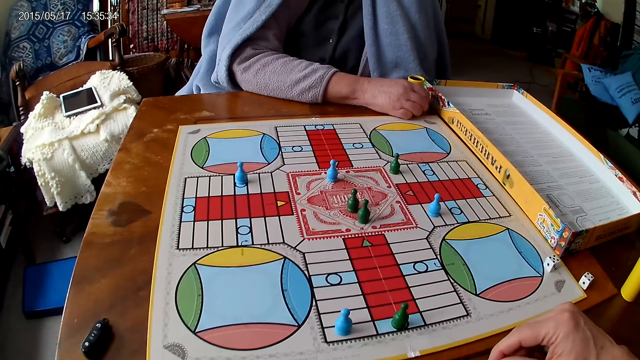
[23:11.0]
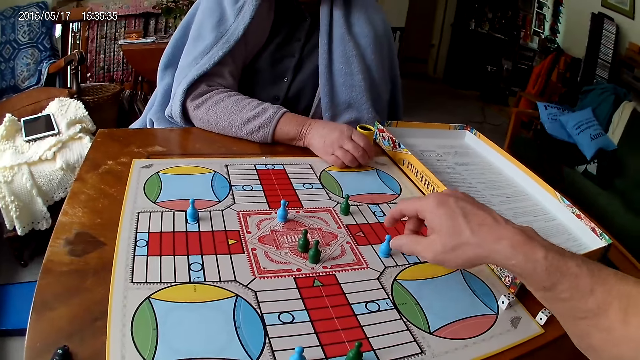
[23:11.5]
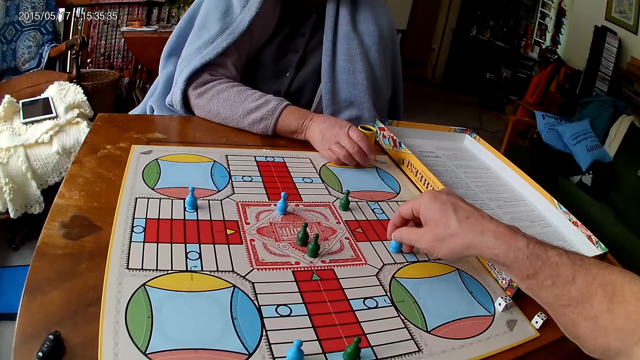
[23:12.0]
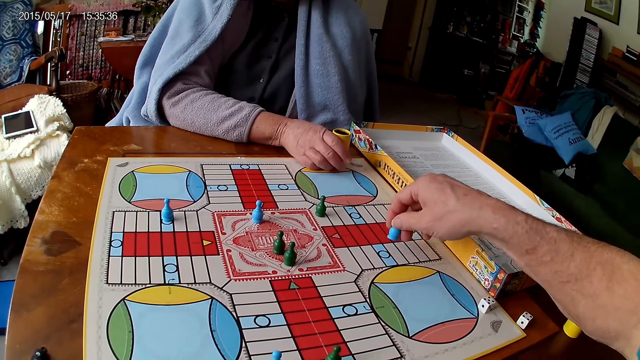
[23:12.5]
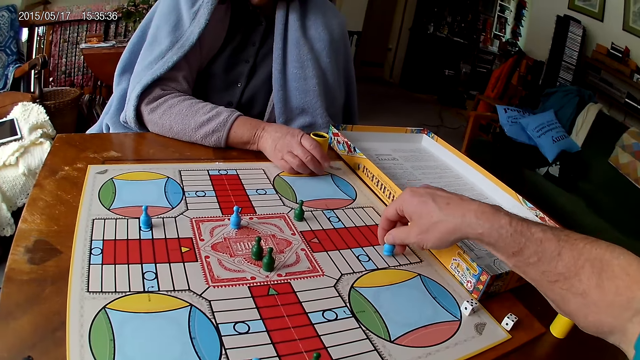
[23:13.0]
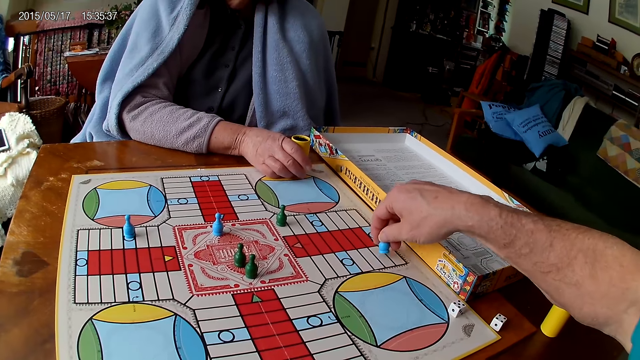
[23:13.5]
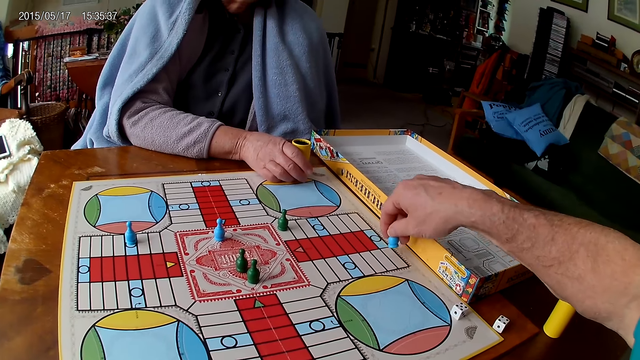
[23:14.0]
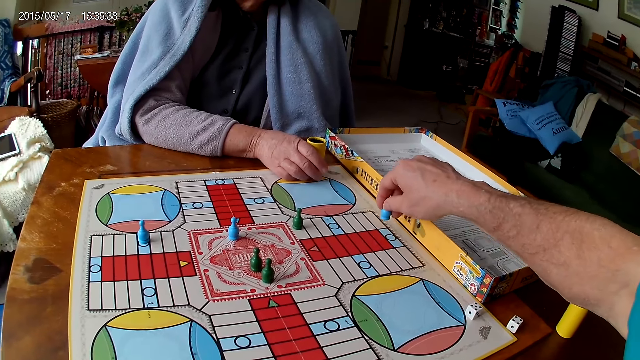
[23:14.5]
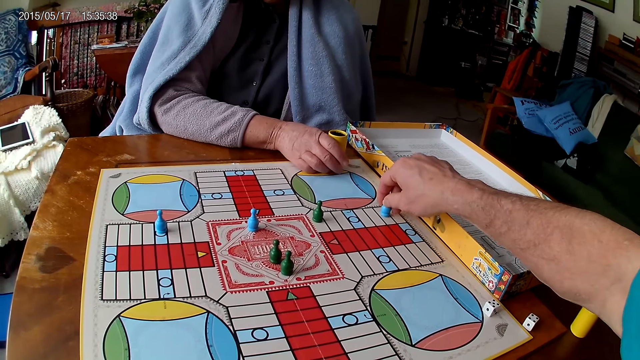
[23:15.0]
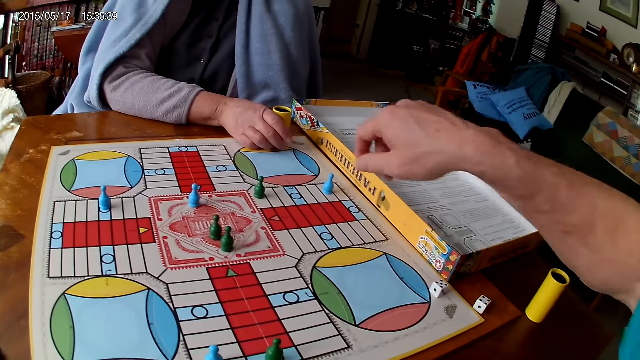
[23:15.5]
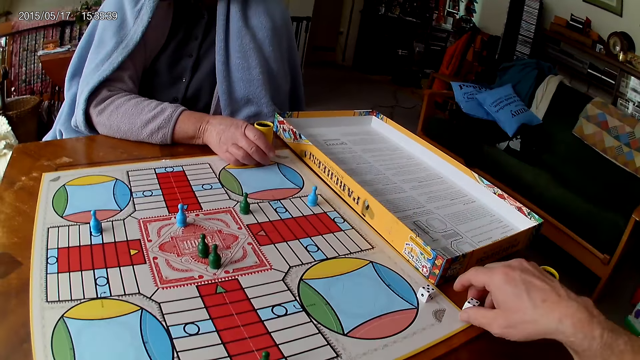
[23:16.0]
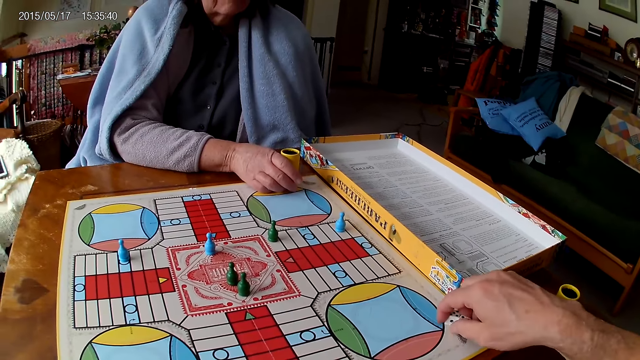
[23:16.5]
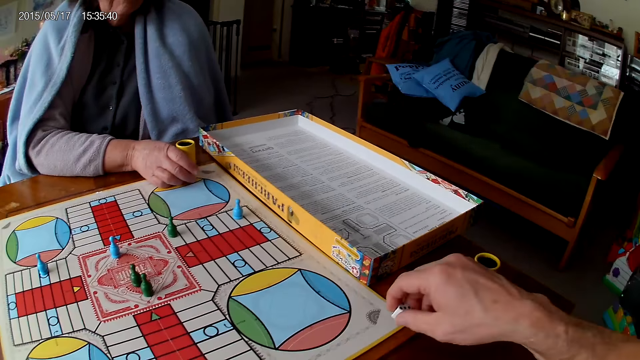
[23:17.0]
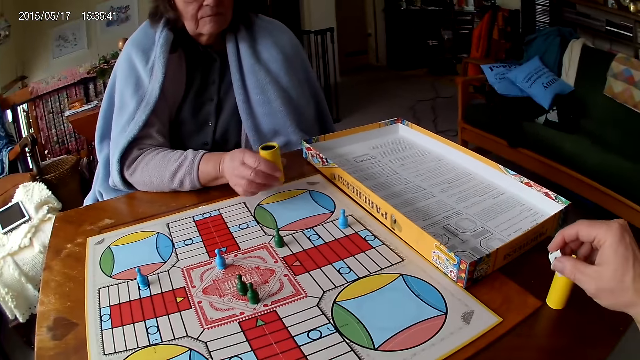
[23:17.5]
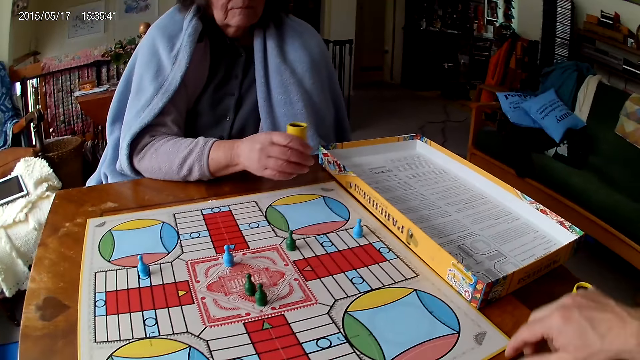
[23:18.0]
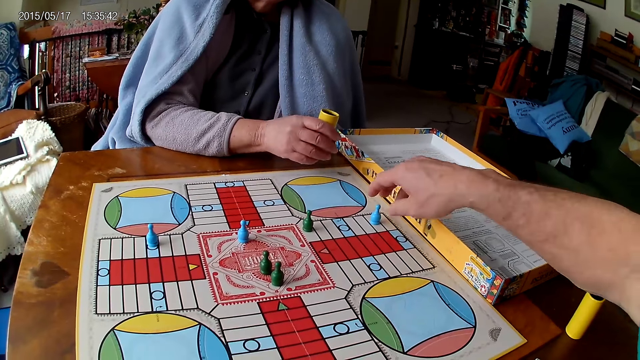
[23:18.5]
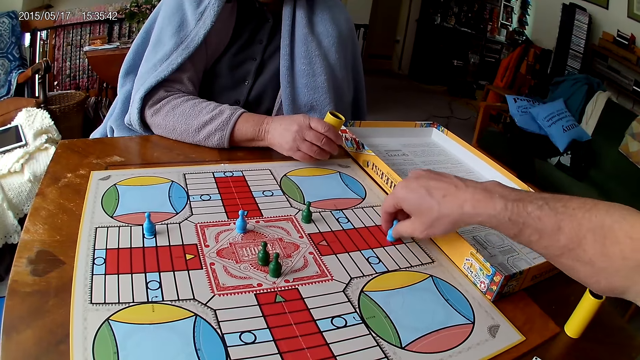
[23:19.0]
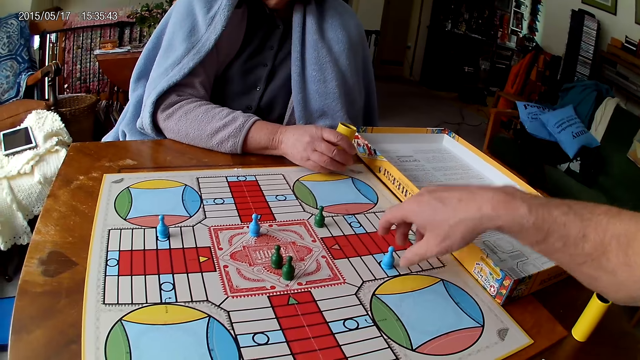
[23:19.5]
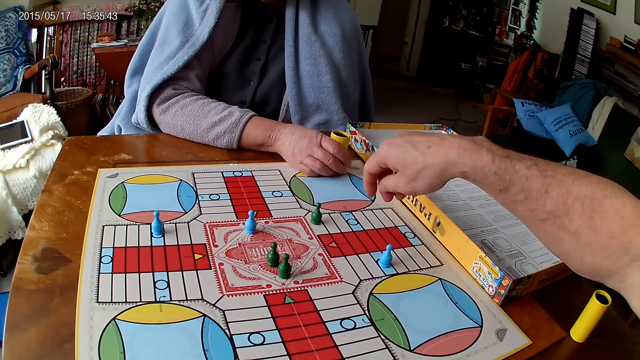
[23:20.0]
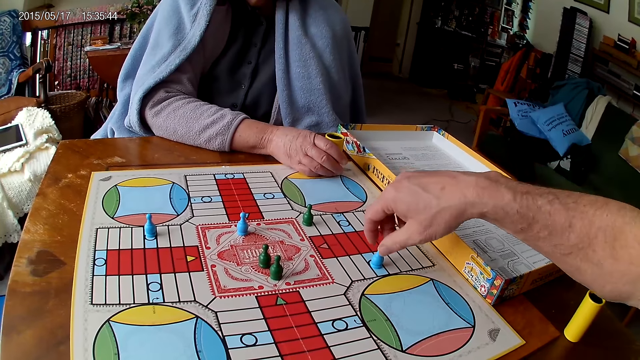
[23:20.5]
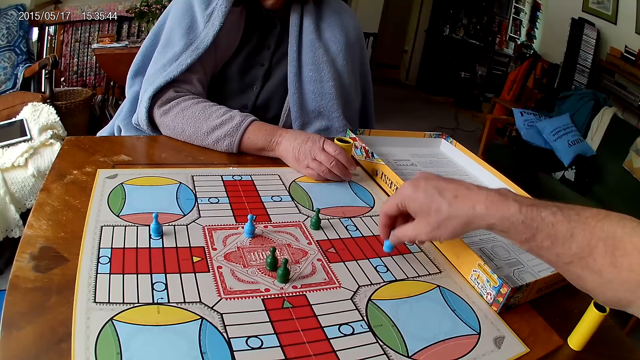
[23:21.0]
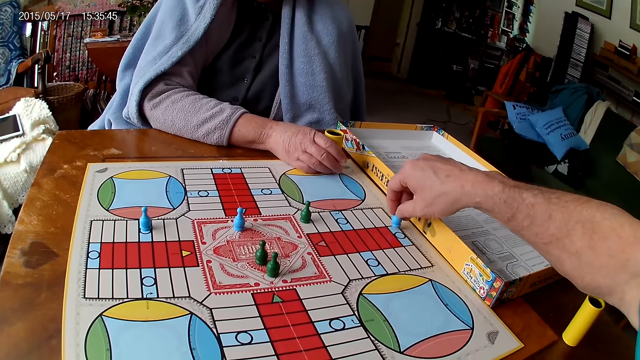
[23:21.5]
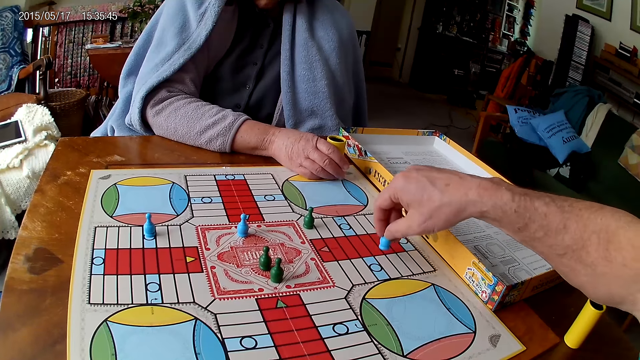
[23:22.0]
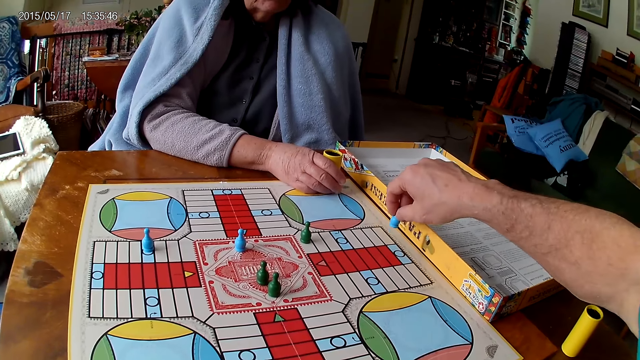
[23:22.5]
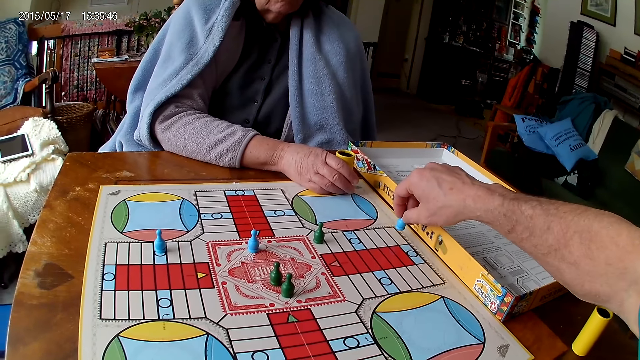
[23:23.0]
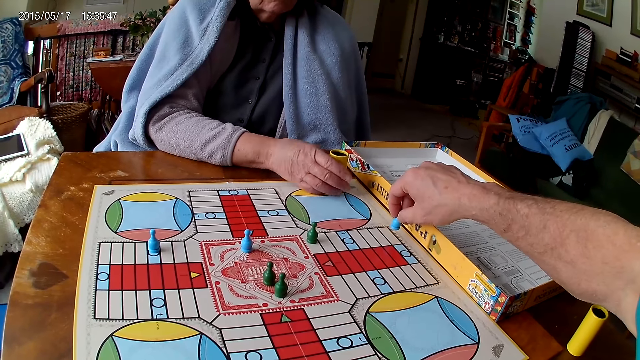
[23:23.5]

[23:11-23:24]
A woman moves her container on the Ludo board with her right hand. The camera wearer moves a piece on the Ludo board with his right hand. He plays Ludo. He picks his dice from the Ludo board with his right hand. He drops a piece of his die into his container. He drops a piece of his die on the table. He interacts with the woman. He plays Ludo. He moves a piece on the Ludo board with his right hand. He moves the piece on the Ludo board with his right hand.

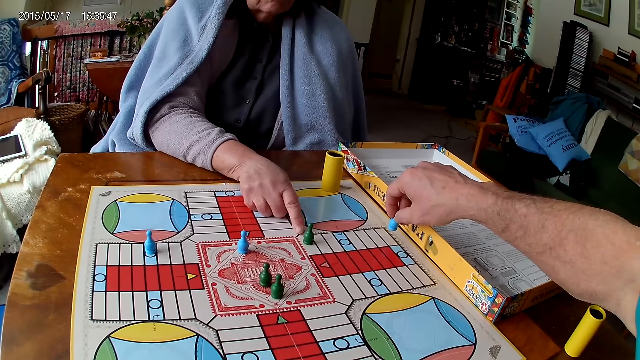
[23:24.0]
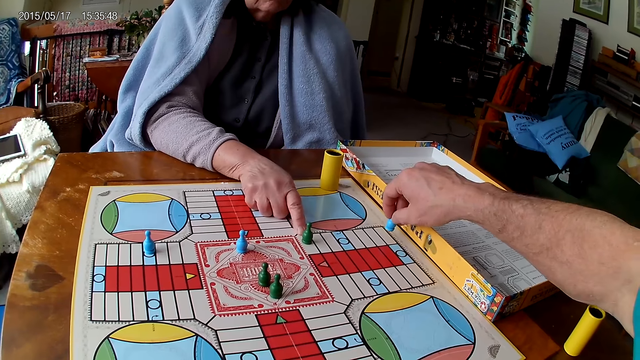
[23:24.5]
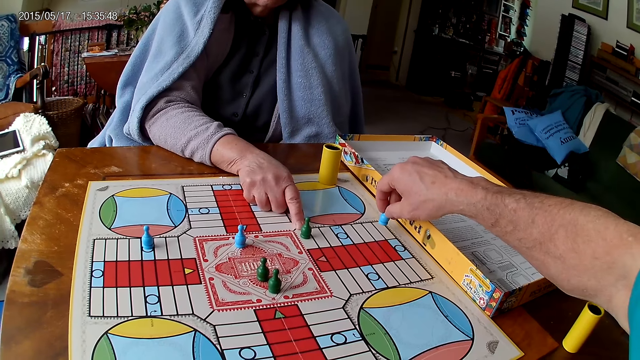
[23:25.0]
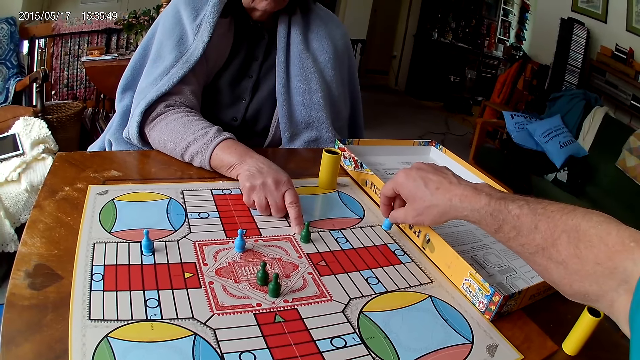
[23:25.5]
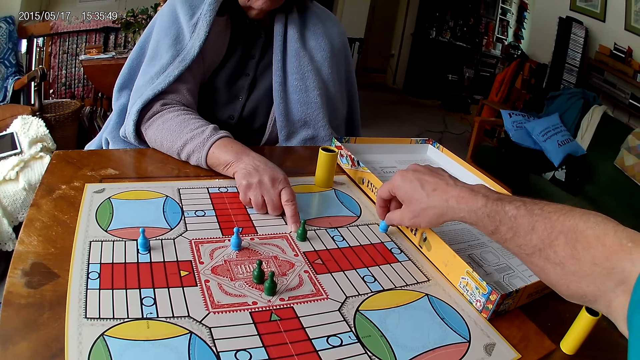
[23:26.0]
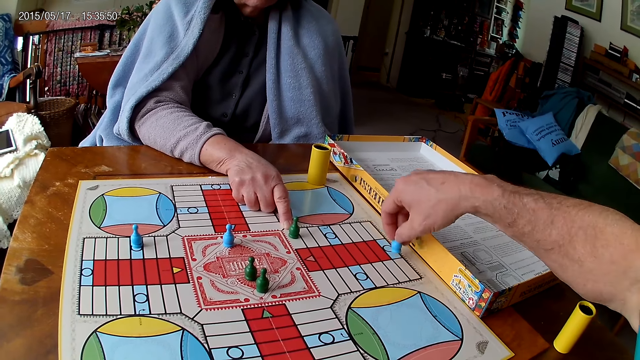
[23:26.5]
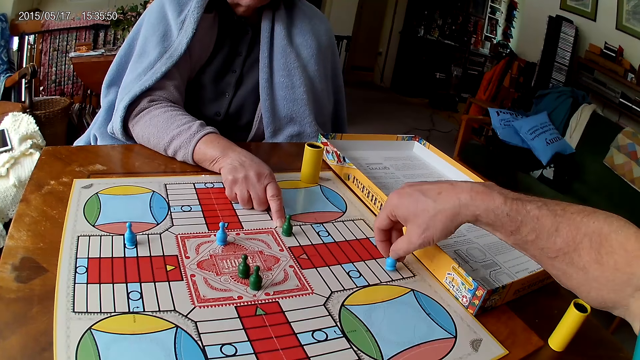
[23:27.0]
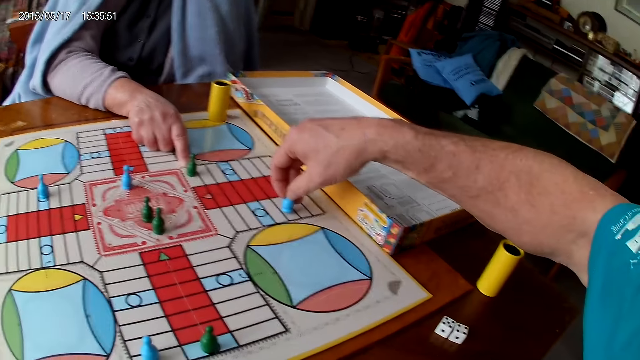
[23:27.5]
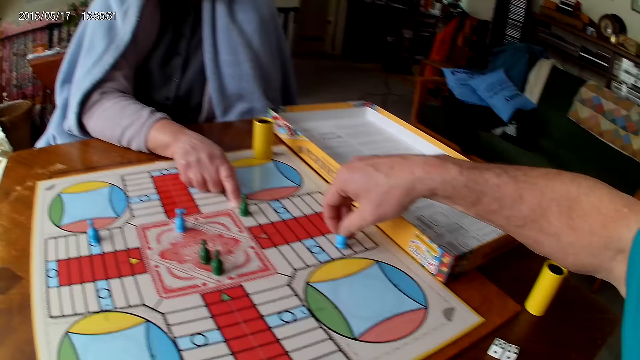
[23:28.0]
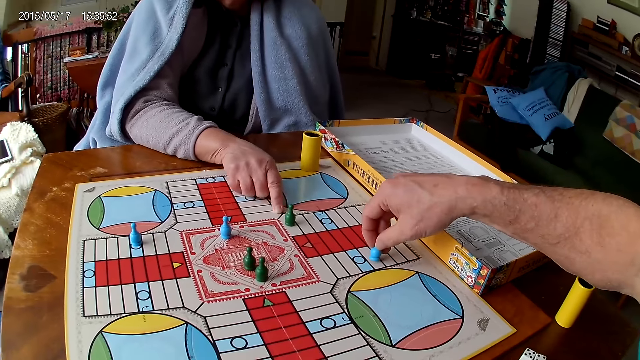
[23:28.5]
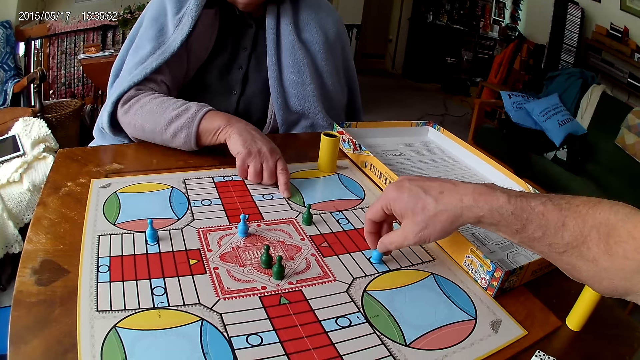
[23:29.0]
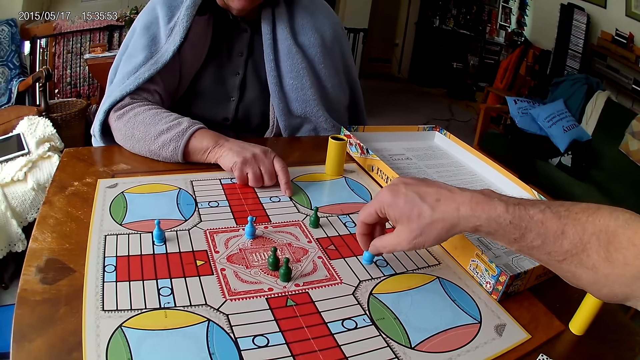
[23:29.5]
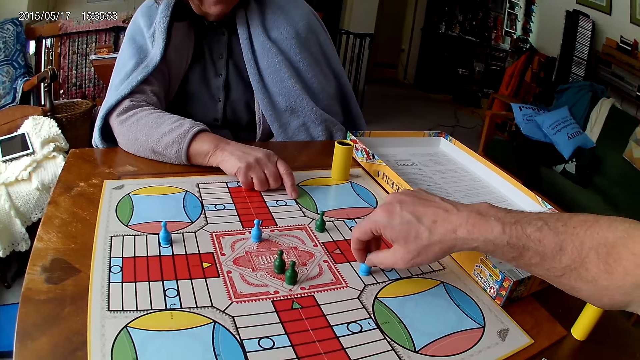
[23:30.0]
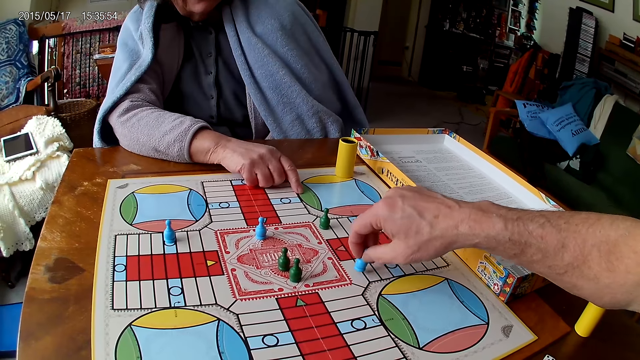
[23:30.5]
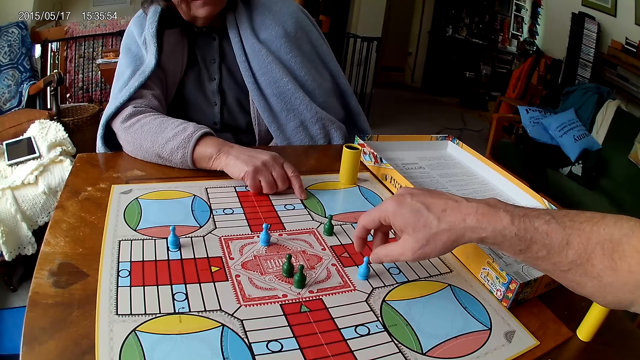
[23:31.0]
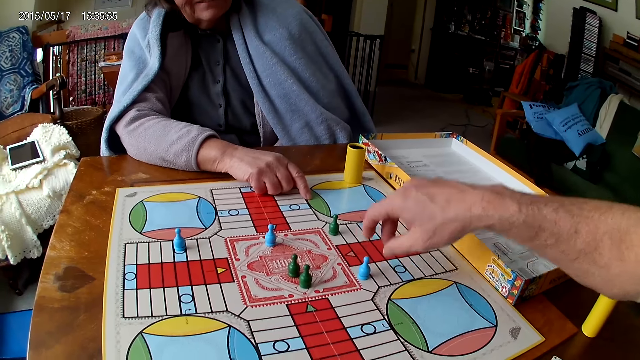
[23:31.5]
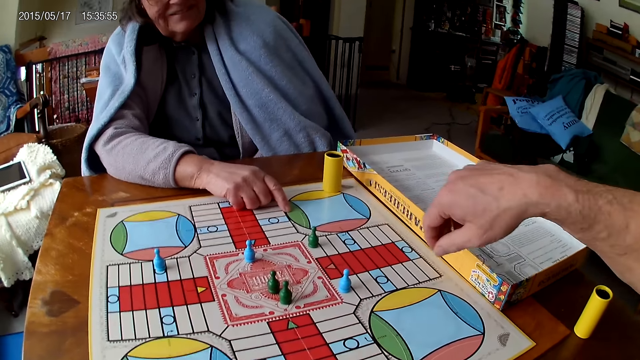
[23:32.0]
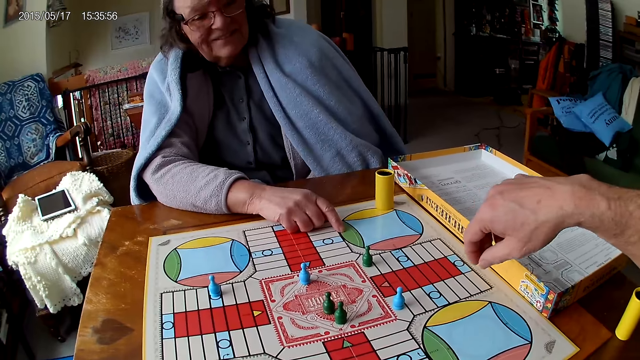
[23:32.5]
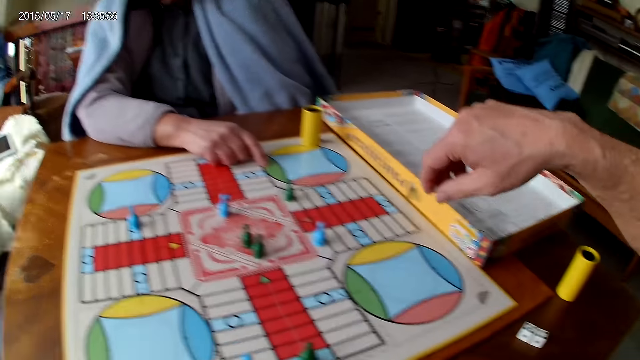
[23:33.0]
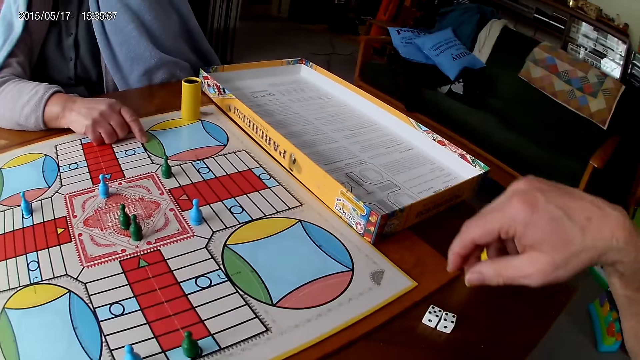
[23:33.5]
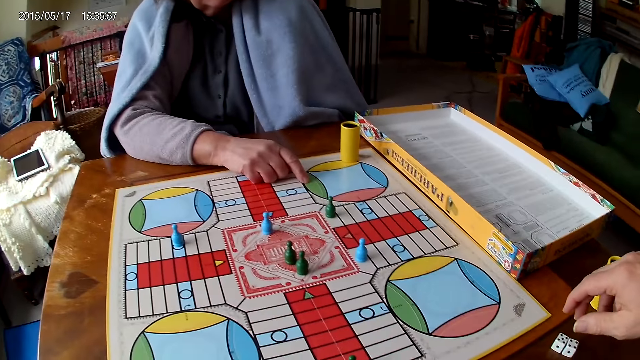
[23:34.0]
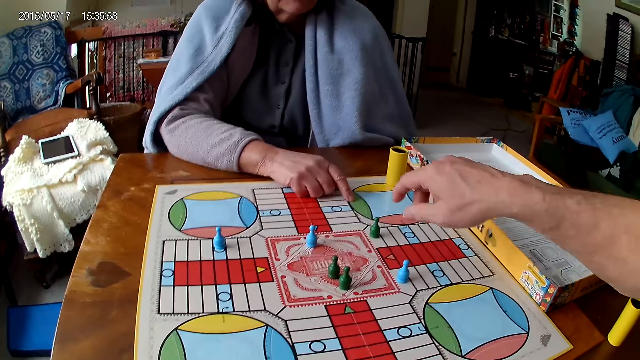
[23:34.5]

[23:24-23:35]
A woman touches the Ludo board with her right hand. The camera wearer interacts with the woman.
